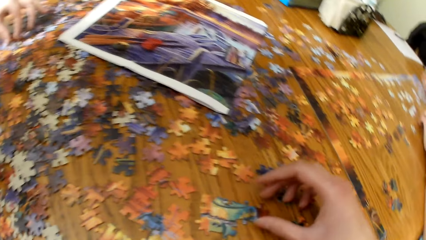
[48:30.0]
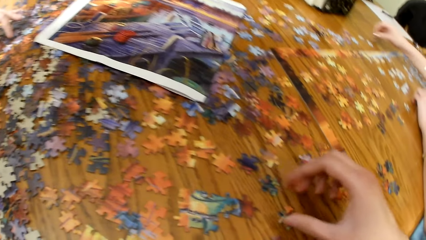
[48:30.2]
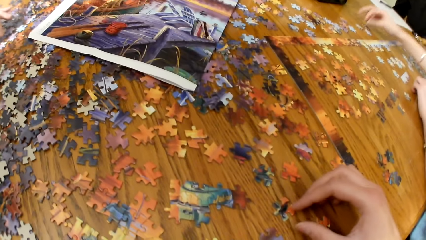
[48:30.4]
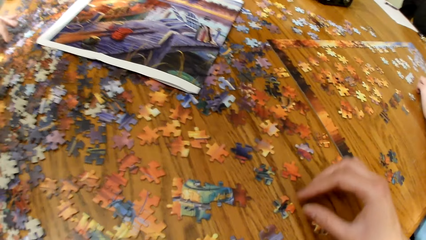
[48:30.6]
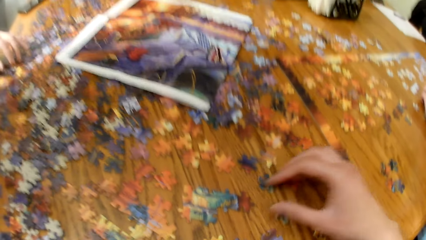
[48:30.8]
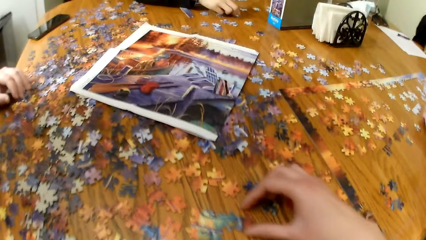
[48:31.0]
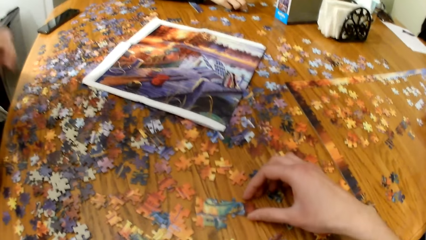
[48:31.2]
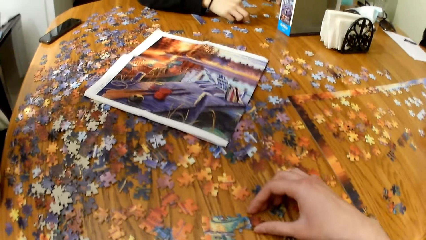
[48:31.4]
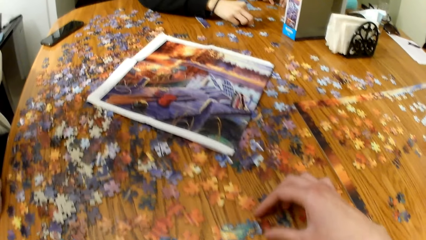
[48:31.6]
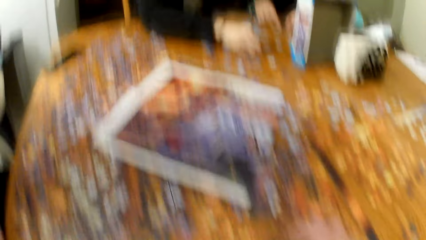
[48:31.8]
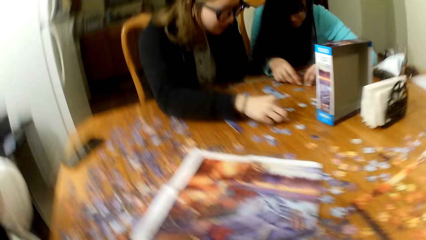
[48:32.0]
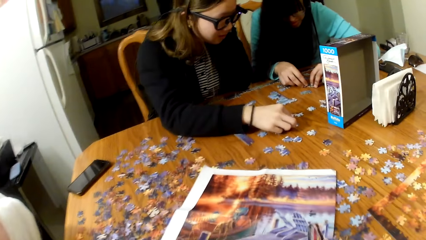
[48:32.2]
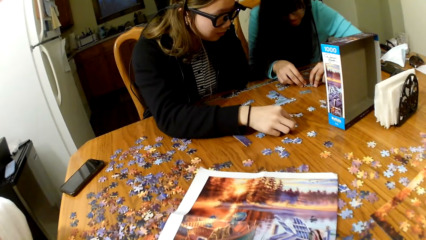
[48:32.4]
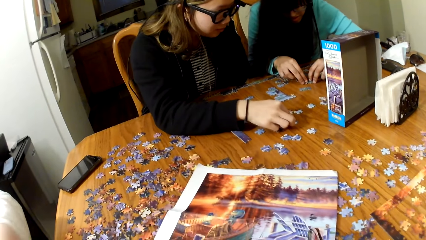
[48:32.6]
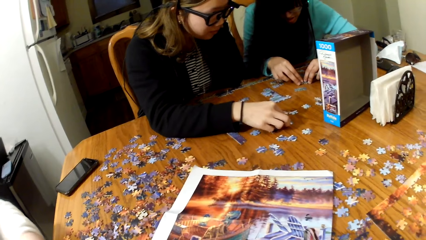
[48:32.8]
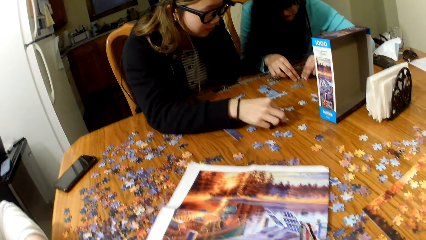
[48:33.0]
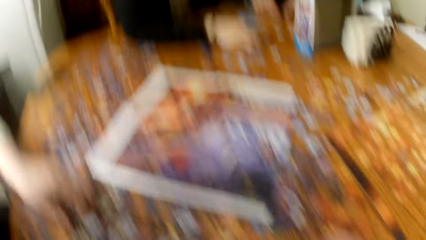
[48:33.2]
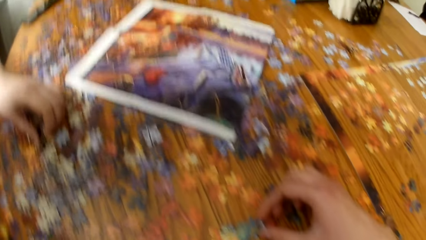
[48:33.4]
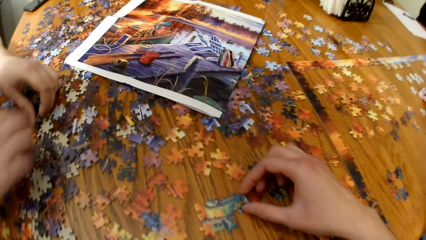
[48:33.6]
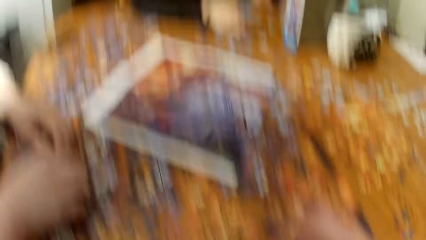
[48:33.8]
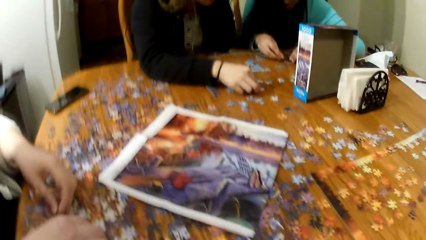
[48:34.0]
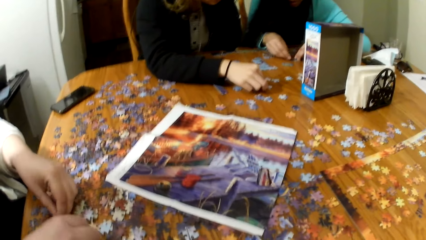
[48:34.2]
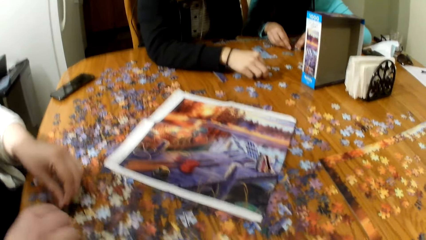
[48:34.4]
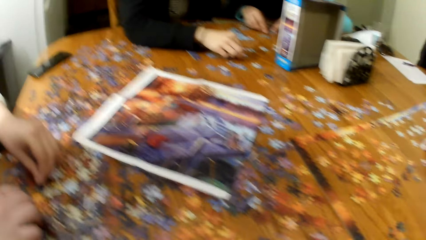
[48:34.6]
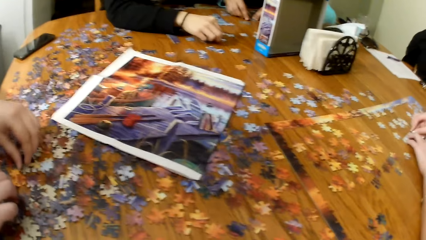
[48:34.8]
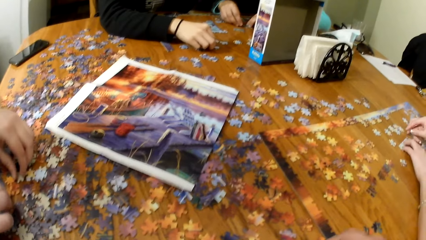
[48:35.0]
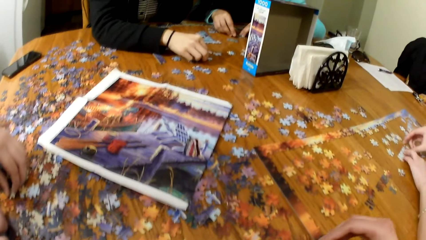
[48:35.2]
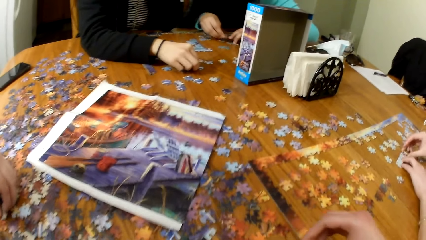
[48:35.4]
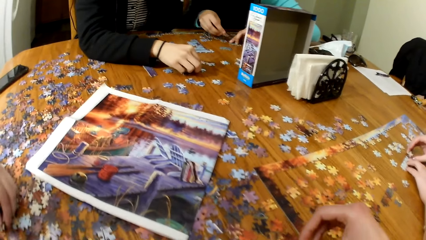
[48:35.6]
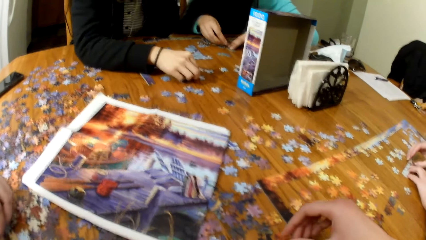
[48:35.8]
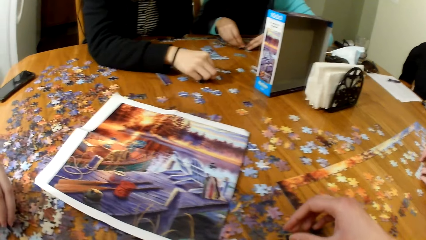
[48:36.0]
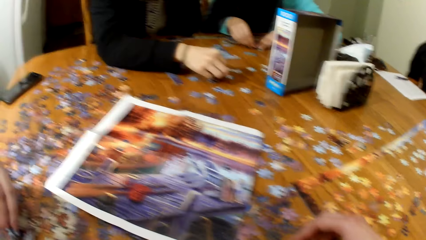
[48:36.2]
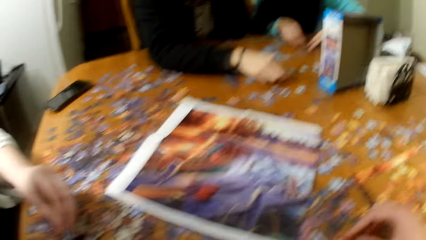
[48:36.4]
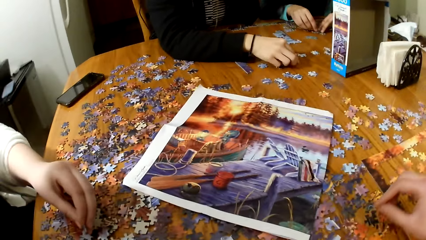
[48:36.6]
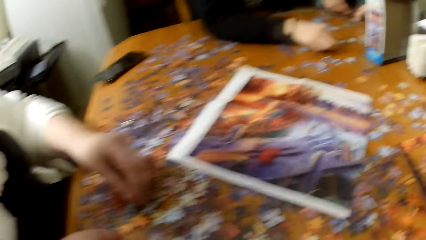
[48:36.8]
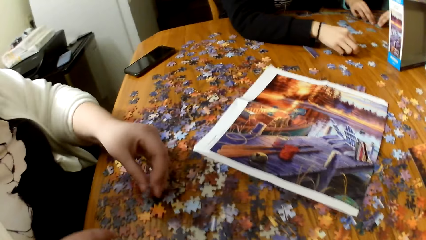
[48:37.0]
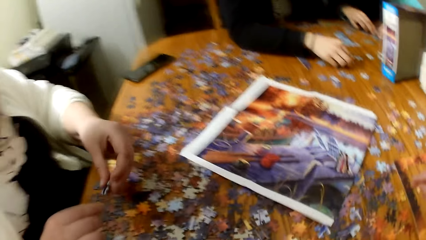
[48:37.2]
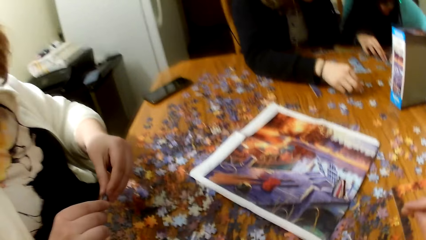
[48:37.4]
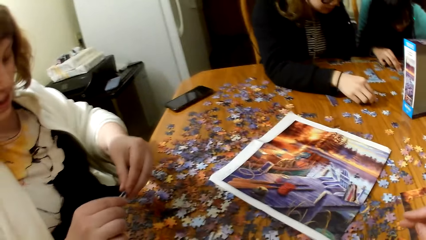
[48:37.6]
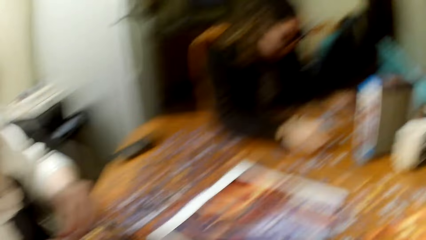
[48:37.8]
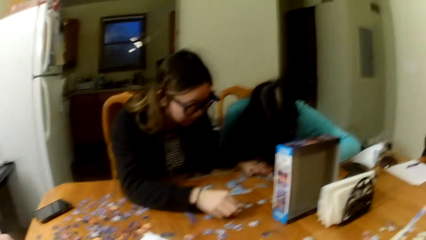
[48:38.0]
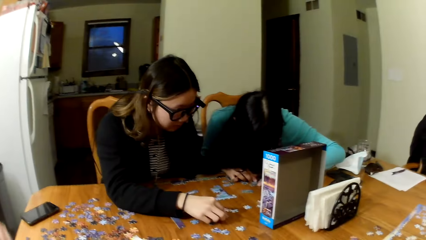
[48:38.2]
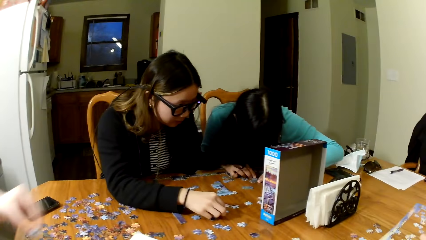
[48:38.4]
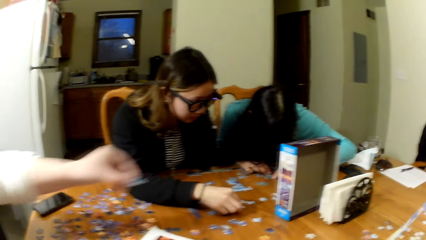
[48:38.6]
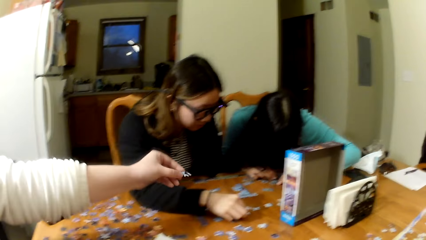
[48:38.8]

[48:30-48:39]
A lady plays the jigsaw puzzle.

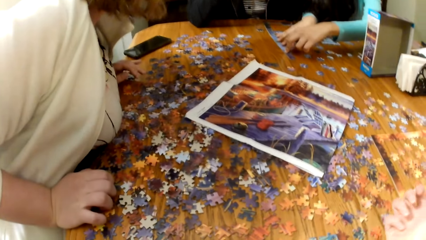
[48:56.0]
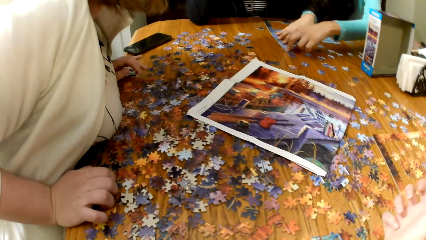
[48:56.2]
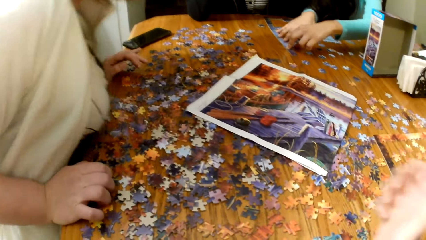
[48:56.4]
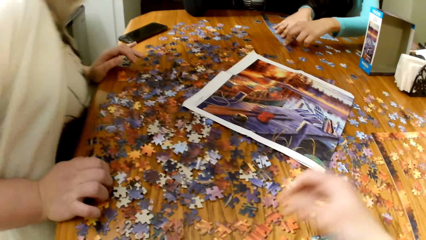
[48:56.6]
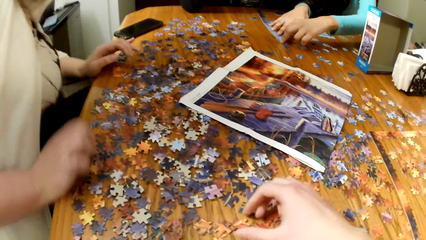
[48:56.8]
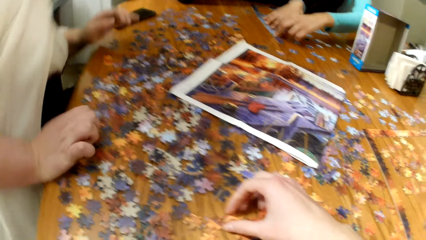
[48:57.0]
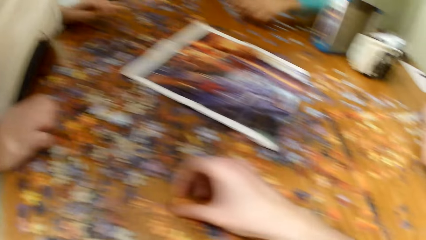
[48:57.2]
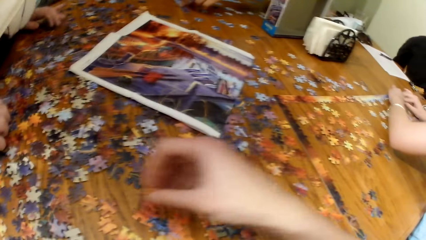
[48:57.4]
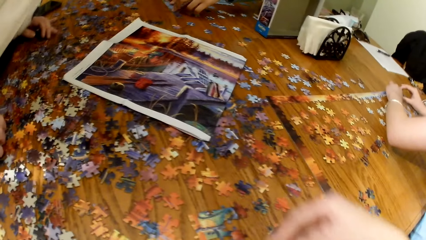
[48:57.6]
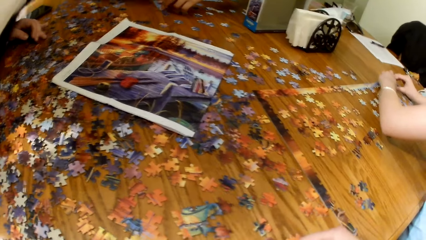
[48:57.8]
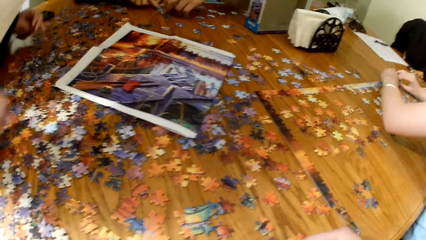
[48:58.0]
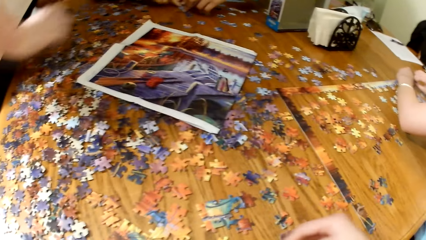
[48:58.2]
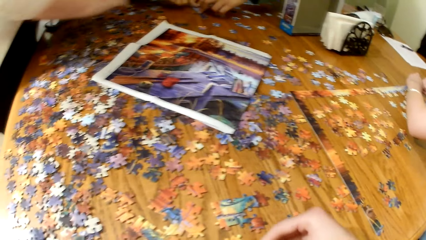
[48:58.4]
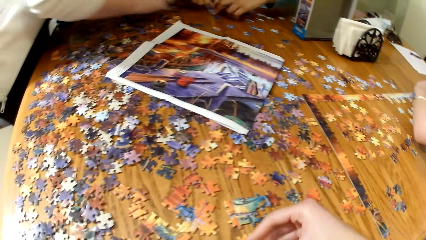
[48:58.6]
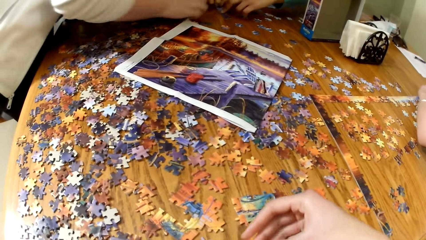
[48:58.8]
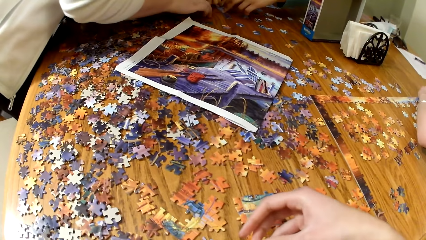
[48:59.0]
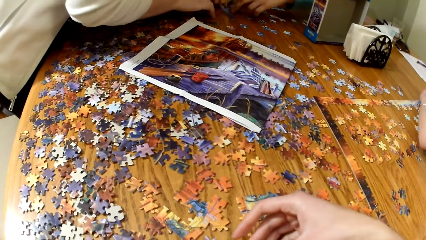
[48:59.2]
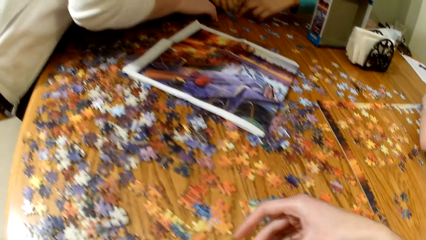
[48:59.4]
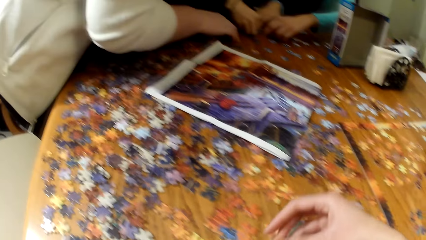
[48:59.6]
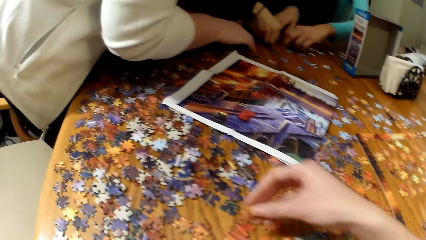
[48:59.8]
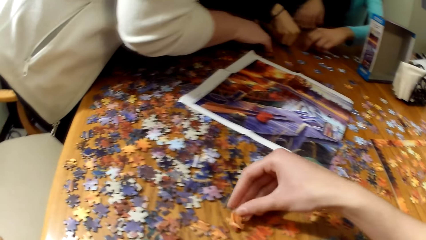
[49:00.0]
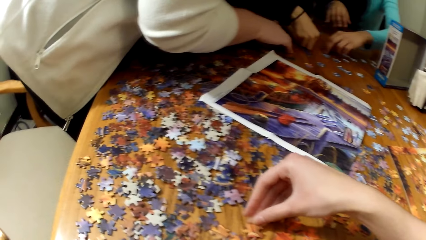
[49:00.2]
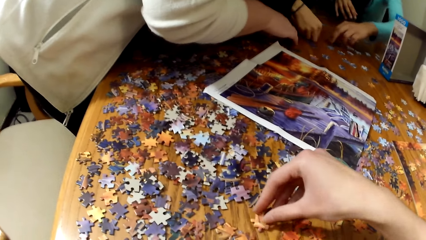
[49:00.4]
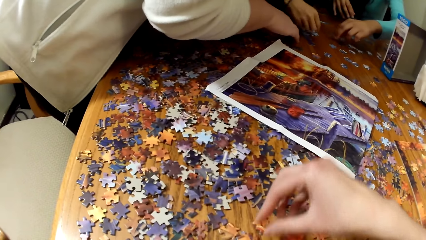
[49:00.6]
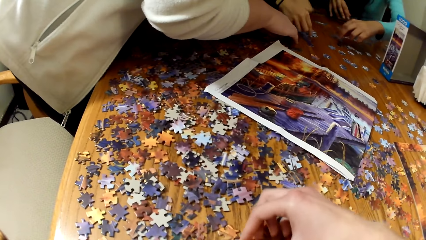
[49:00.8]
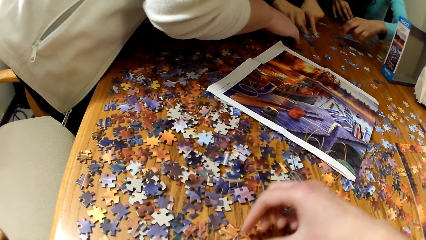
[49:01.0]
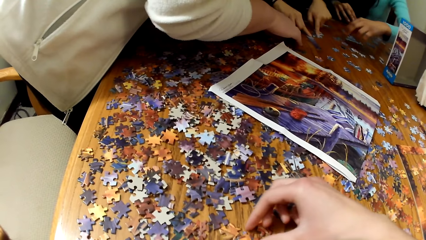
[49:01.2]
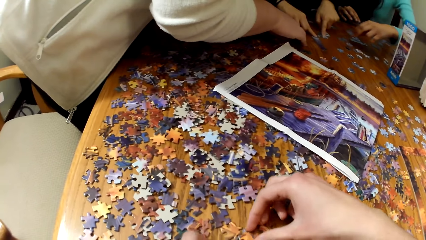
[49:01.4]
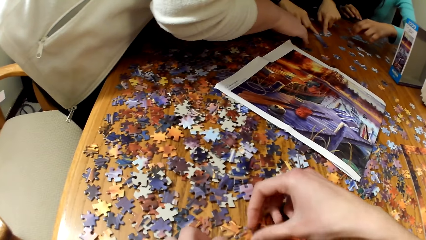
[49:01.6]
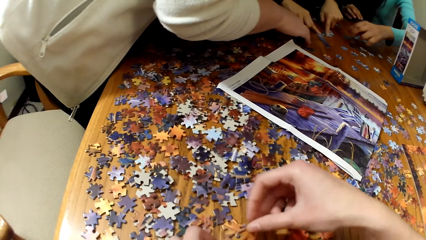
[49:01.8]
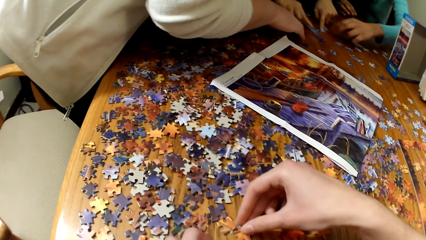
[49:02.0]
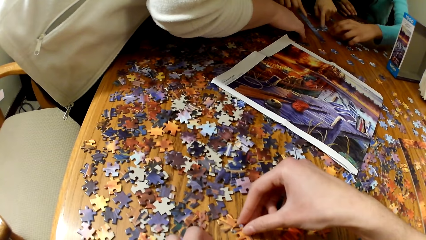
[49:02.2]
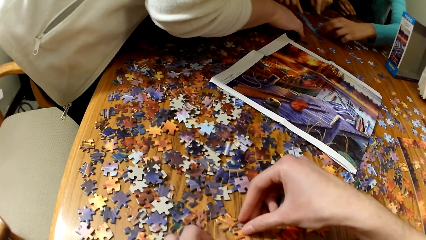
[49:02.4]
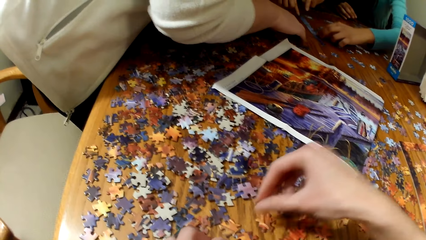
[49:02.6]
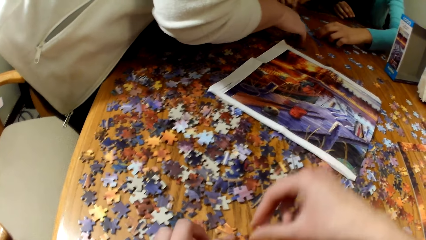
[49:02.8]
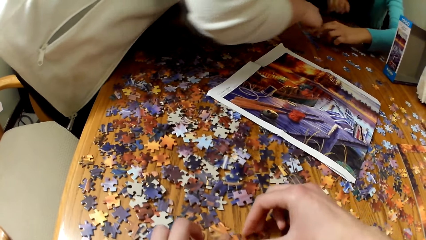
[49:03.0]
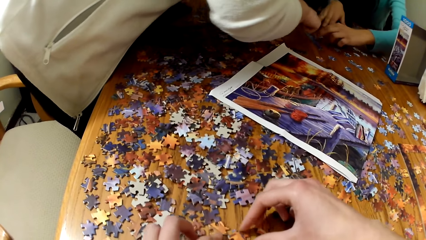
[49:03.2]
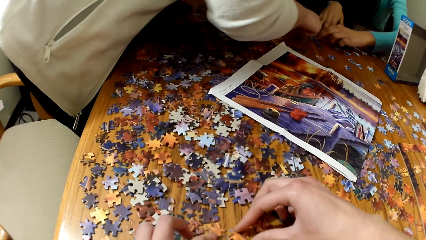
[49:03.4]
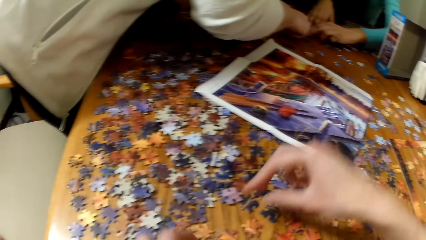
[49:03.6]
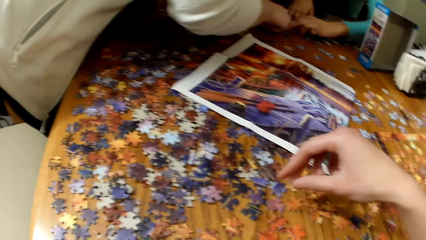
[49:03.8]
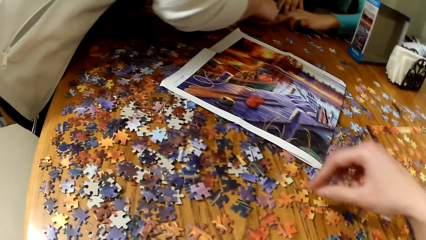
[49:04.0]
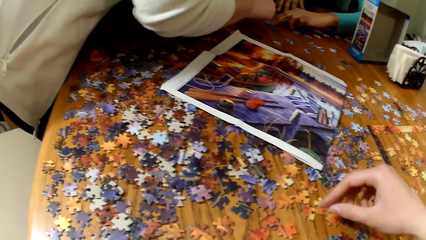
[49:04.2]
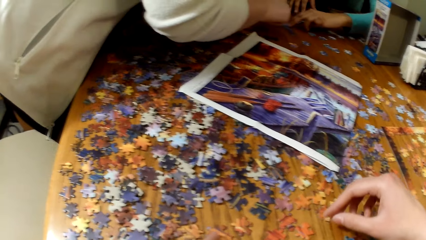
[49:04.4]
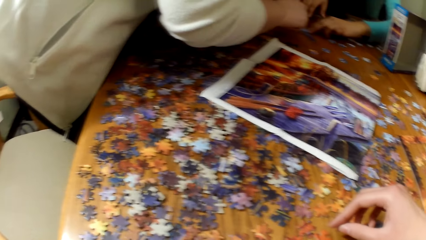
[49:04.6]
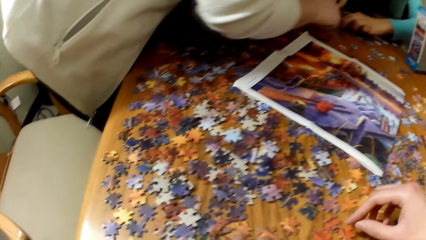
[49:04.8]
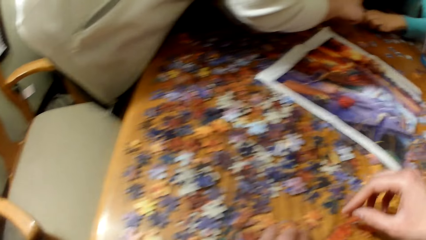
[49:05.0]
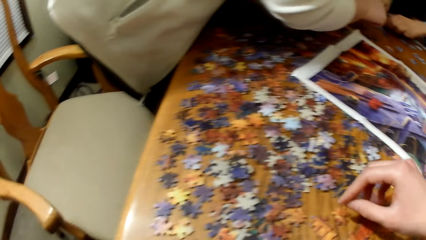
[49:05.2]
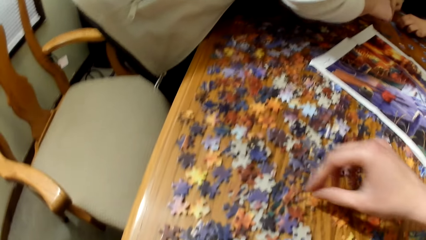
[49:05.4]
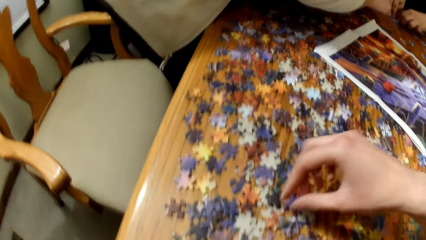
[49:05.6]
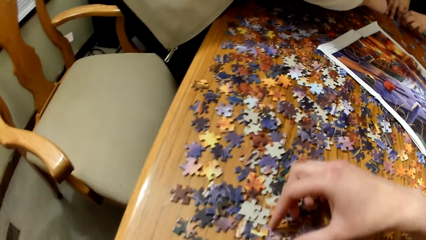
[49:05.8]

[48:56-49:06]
The camera wearer plays the jigsaw puzzle.
